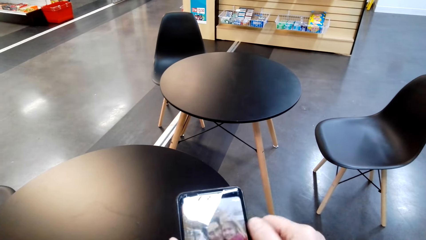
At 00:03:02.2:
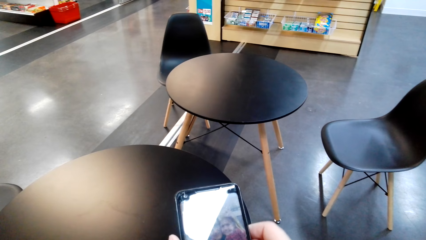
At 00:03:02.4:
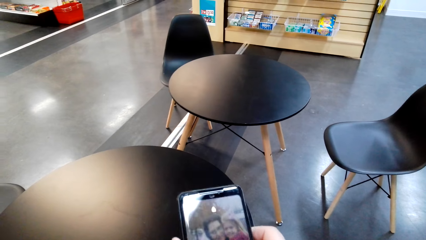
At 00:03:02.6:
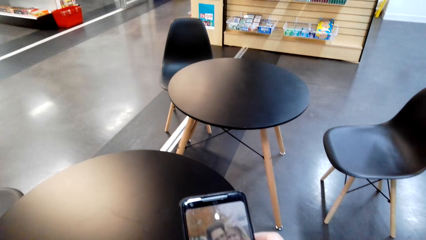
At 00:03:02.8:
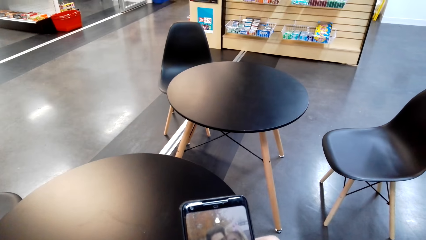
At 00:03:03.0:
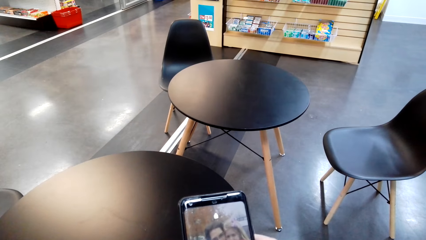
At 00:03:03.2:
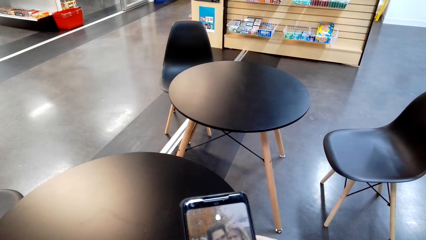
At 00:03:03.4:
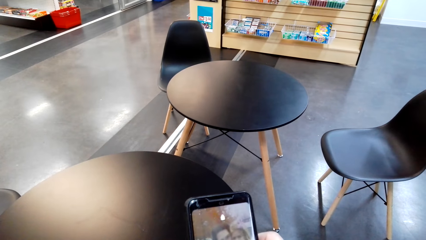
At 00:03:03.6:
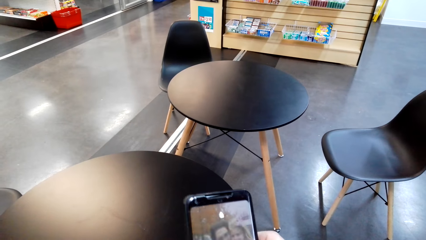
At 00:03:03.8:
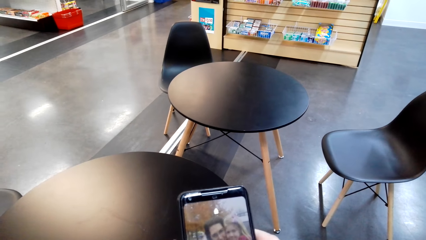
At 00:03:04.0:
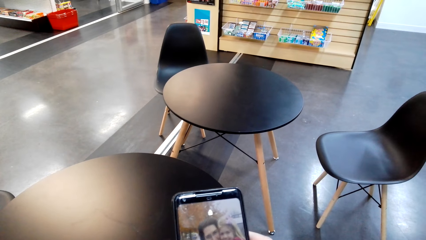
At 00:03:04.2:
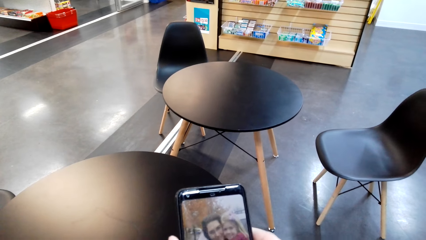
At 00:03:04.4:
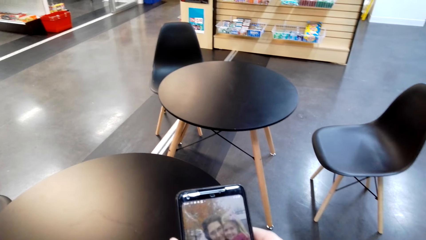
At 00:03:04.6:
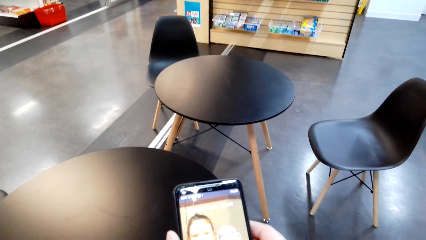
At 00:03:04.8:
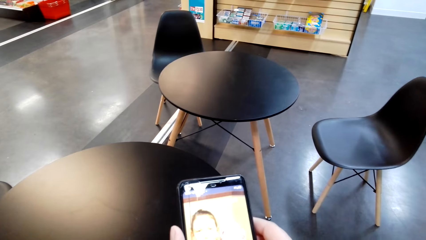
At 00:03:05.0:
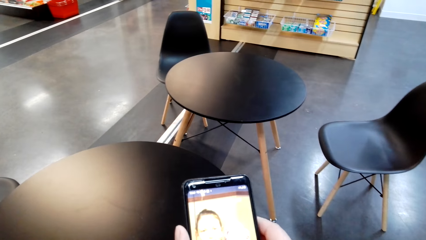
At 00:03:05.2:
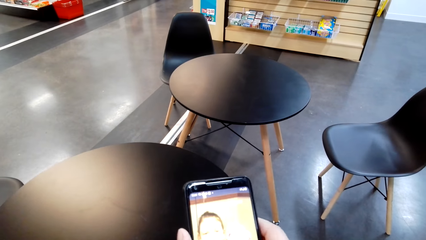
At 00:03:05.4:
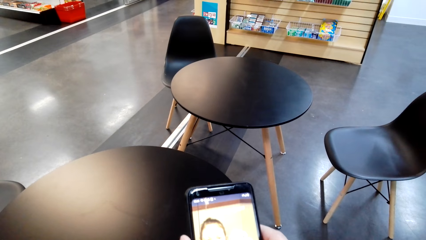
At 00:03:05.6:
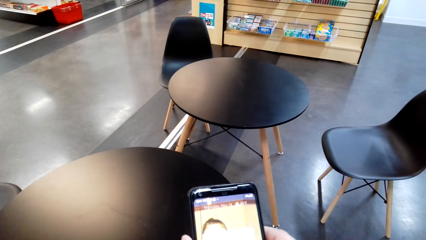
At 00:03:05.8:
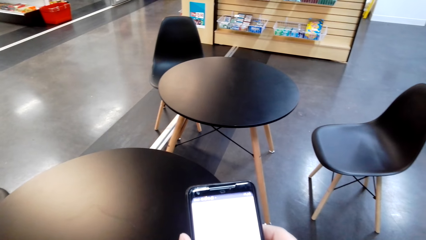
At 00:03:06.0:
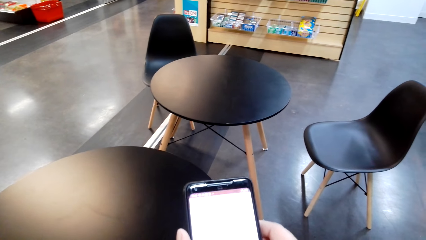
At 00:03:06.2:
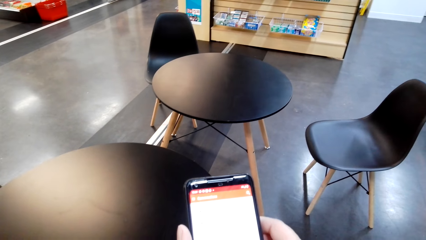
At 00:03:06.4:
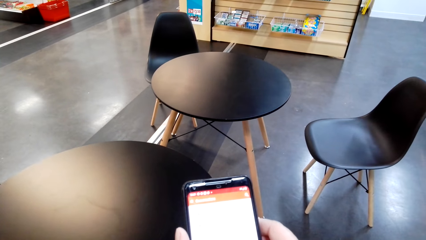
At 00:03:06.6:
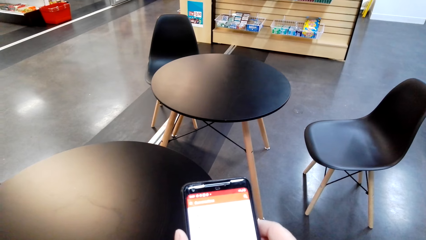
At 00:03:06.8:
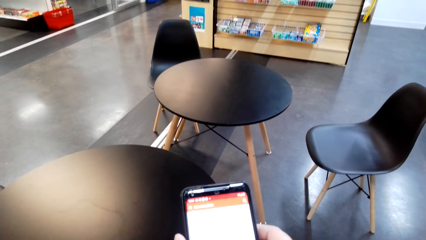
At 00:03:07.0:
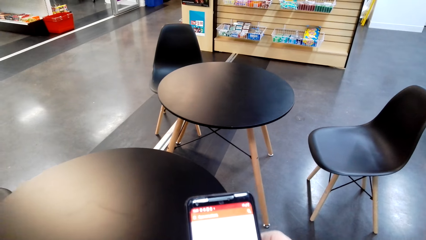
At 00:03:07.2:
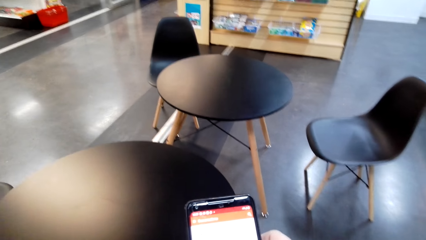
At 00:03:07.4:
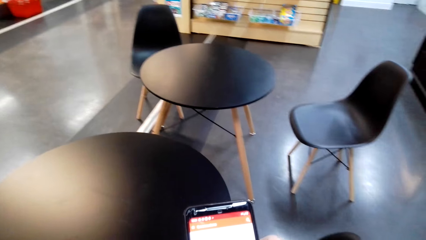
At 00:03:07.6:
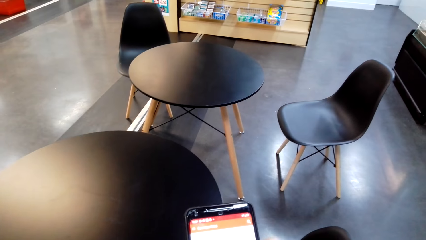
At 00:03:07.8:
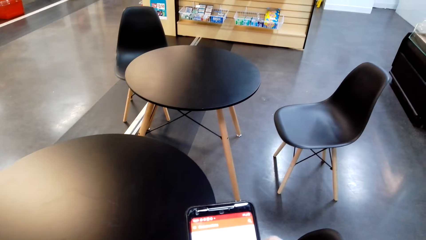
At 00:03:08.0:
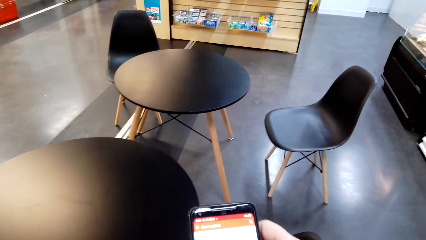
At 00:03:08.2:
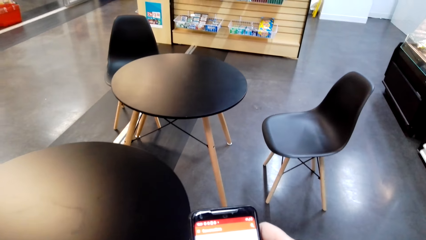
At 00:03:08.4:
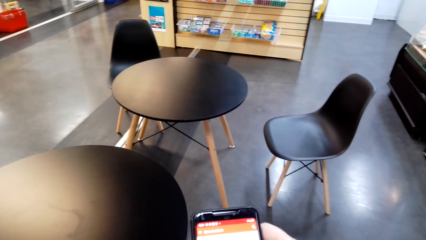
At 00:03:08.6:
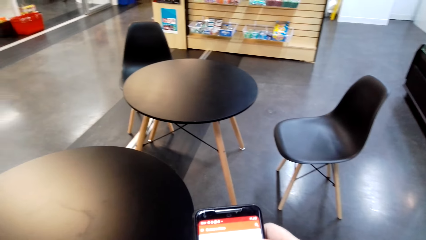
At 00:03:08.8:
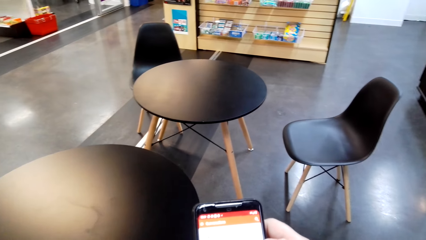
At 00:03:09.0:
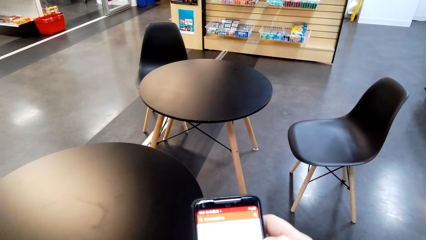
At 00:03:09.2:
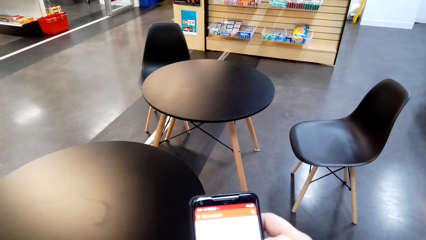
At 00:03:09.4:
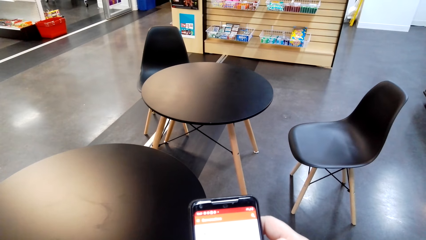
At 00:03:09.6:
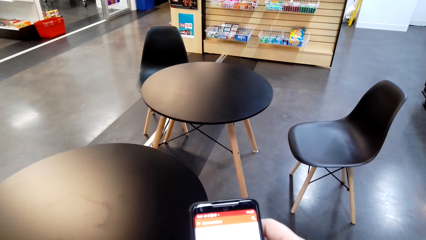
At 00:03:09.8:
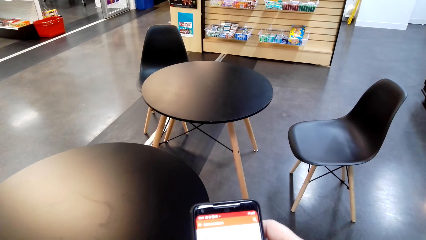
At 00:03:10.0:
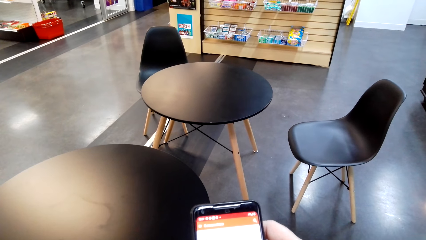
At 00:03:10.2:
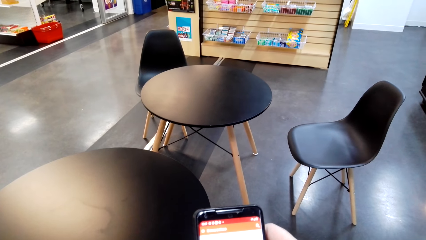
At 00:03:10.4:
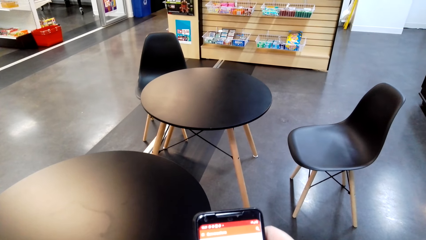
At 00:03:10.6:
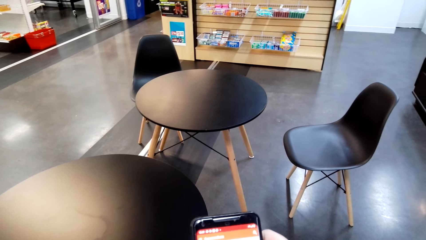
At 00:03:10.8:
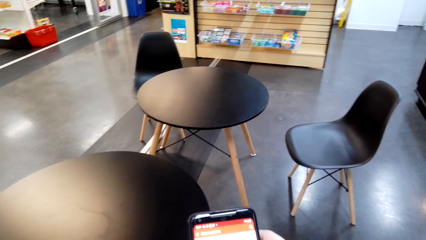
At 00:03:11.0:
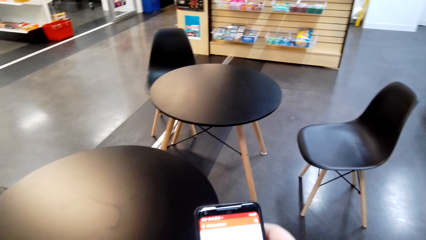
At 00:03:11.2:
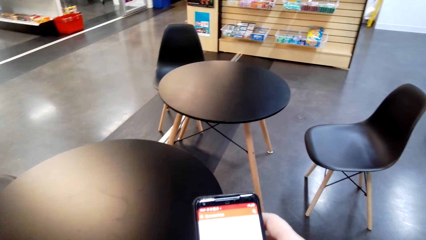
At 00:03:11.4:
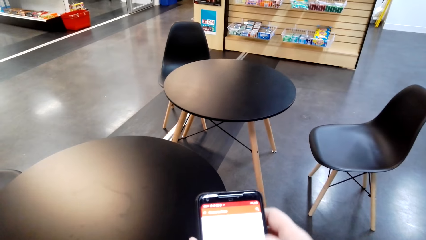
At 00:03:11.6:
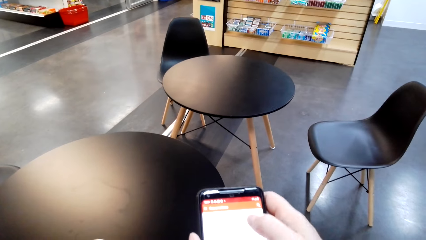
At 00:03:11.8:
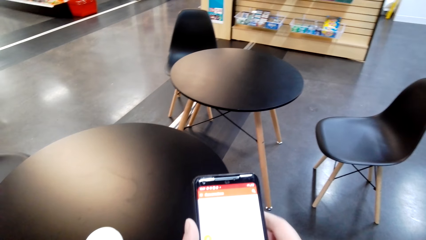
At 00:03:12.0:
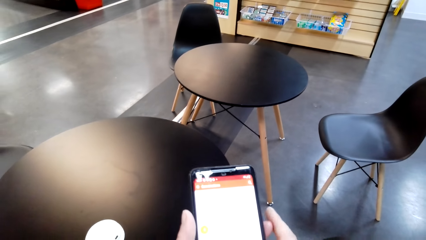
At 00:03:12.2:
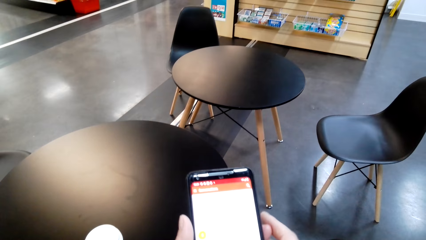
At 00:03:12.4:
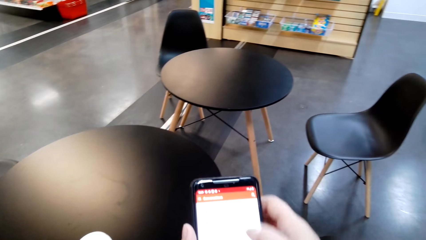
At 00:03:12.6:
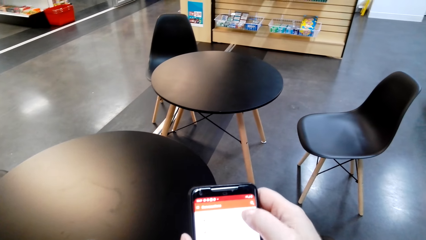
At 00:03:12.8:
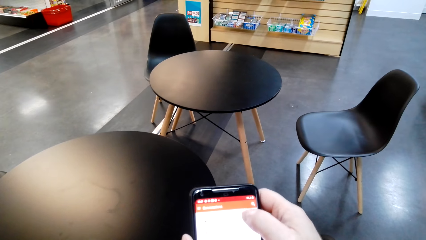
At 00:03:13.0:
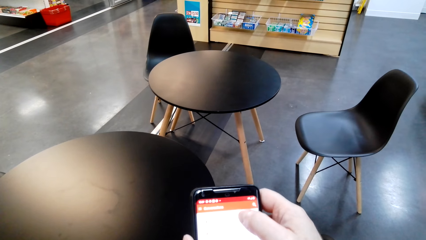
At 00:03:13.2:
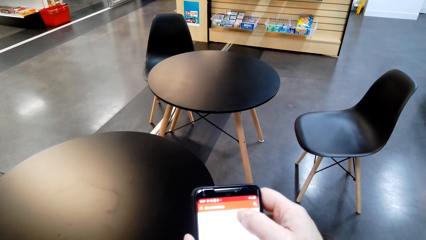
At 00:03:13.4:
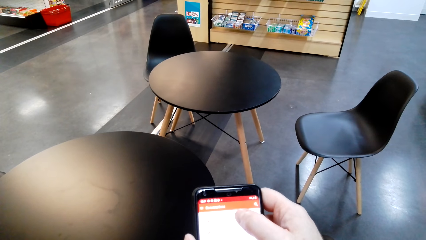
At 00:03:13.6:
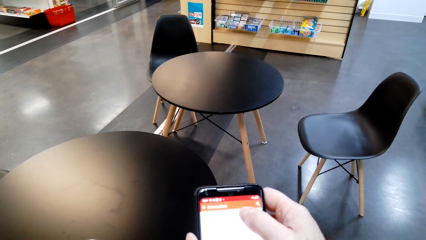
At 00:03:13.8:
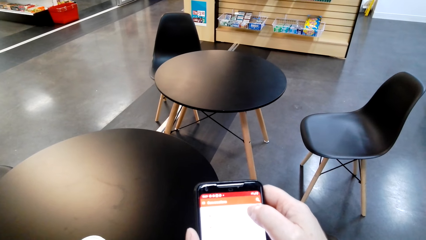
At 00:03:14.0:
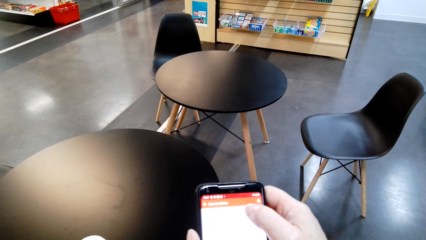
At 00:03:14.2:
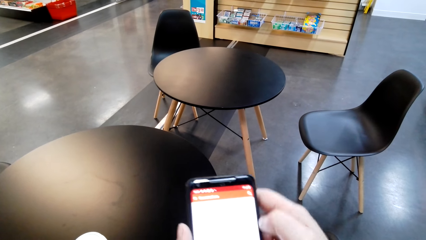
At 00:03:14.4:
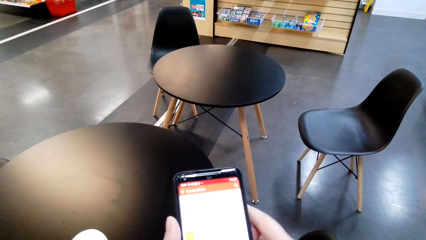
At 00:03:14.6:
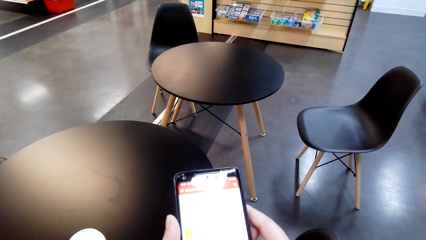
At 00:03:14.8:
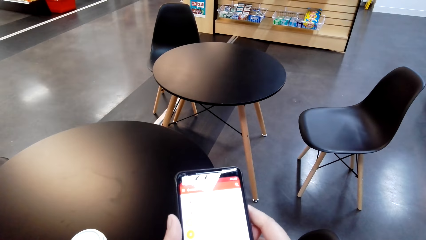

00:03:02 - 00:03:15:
The camera wearer uses her phone. They hold her phone. They touch her phone's screen. They use her phone.

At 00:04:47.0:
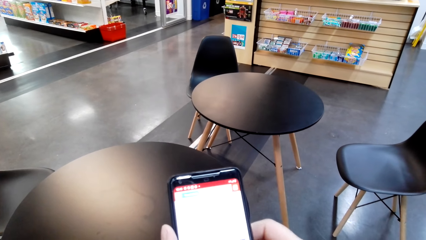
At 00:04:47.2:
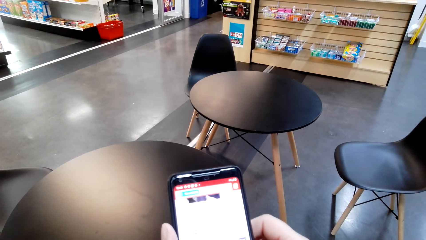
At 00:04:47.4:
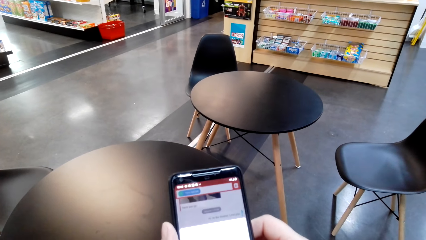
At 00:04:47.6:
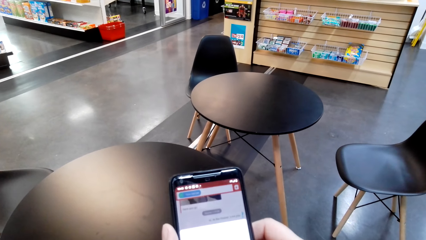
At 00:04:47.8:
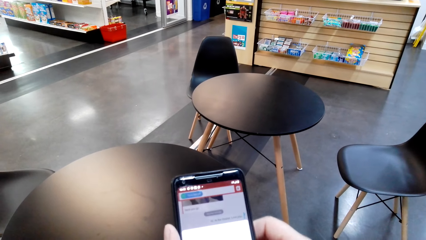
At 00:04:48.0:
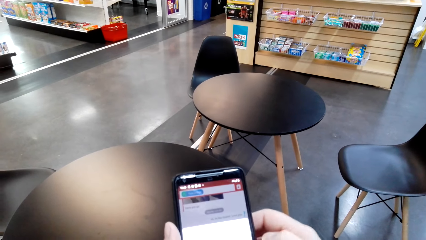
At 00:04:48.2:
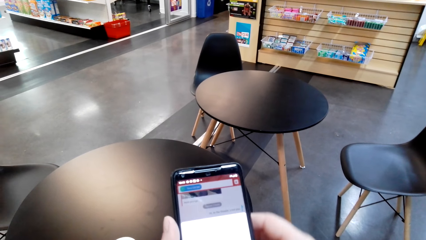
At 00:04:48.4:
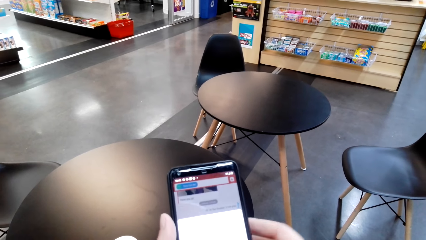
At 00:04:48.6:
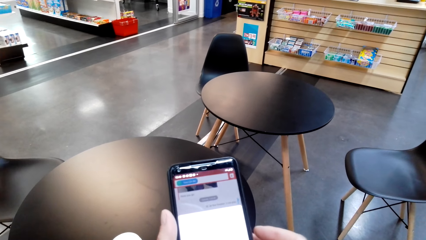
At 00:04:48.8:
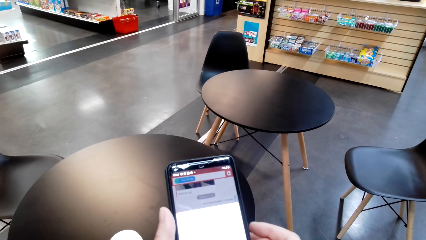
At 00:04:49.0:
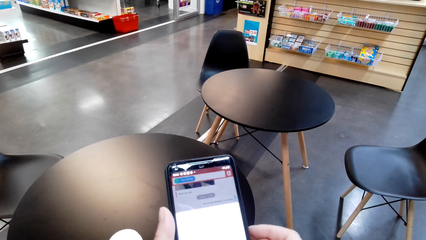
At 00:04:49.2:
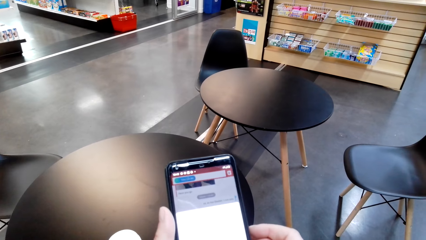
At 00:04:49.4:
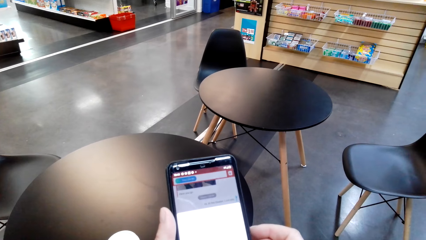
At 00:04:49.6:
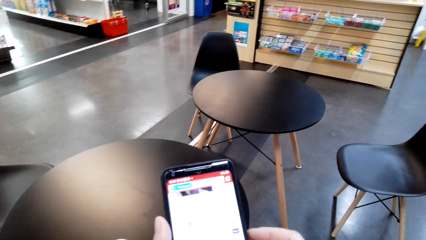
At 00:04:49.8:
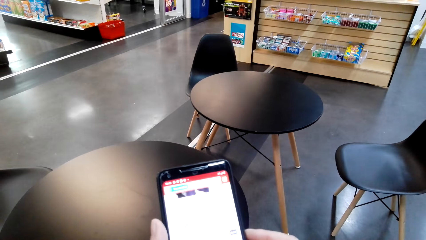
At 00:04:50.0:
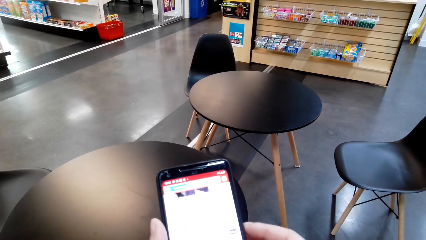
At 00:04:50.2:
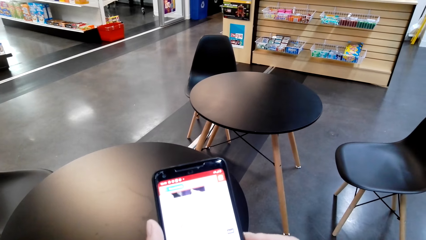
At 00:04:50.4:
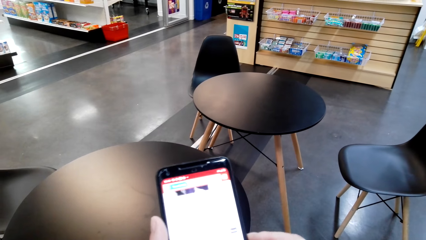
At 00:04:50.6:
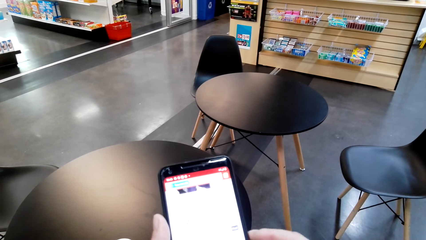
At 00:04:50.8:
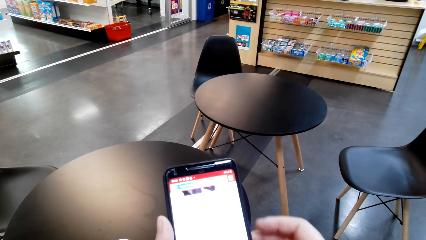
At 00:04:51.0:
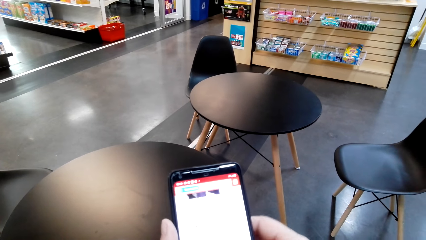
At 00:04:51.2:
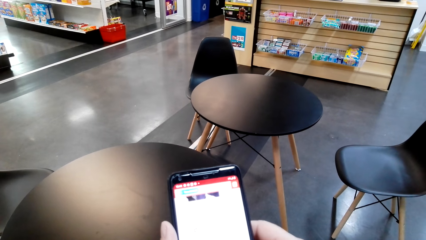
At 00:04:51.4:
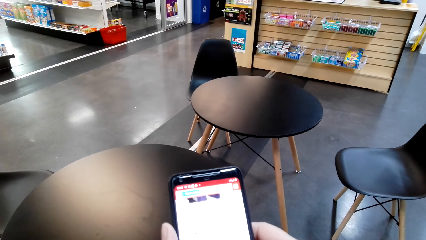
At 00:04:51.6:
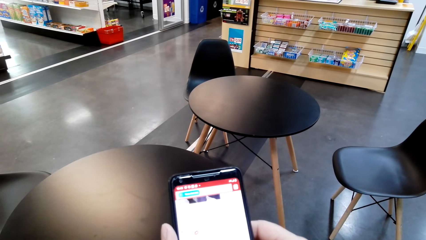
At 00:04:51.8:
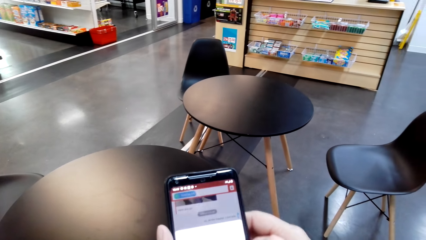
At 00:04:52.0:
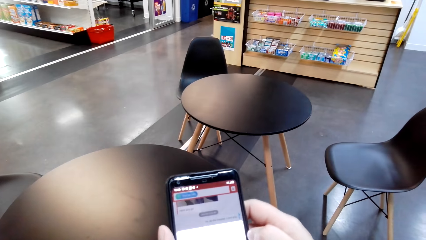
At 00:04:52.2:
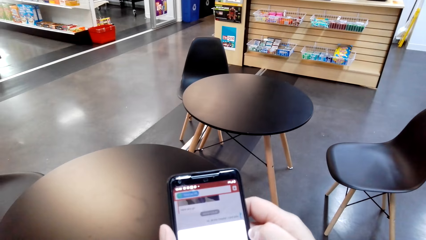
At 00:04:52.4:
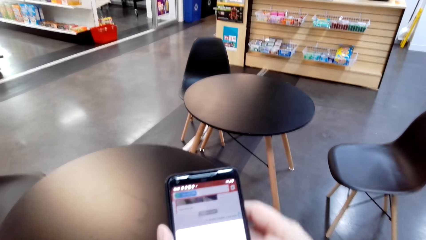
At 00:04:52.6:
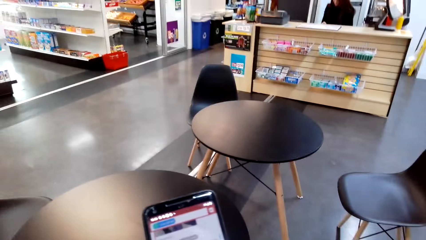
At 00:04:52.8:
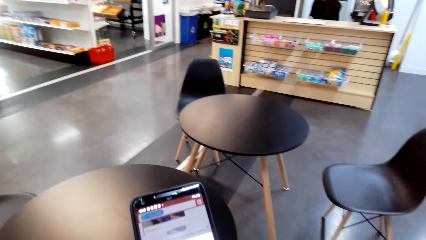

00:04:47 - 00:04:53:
The camera wearer touches the phone's screen. They use her phone.
